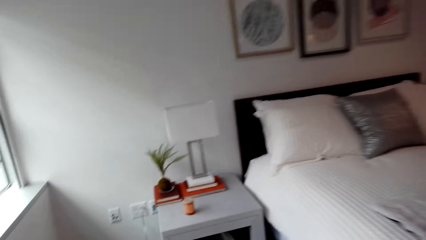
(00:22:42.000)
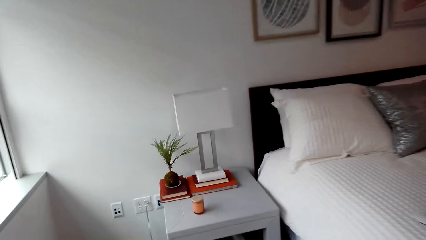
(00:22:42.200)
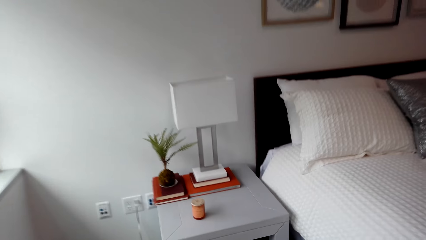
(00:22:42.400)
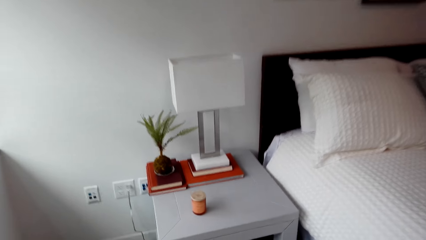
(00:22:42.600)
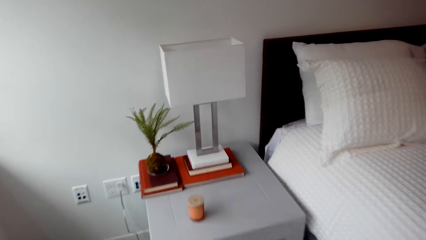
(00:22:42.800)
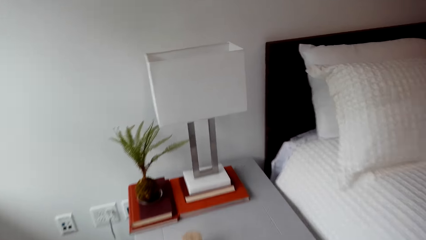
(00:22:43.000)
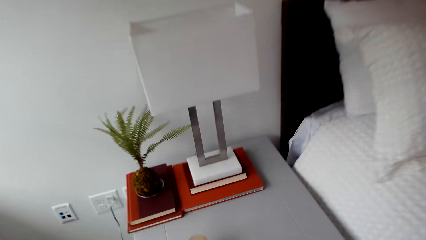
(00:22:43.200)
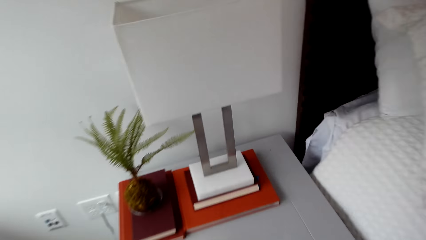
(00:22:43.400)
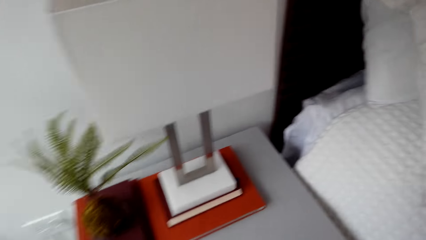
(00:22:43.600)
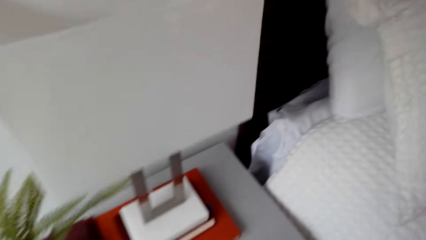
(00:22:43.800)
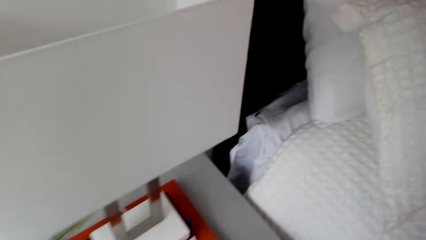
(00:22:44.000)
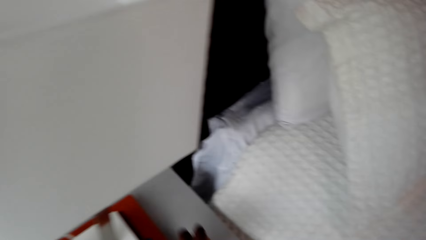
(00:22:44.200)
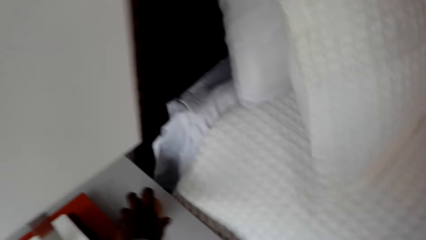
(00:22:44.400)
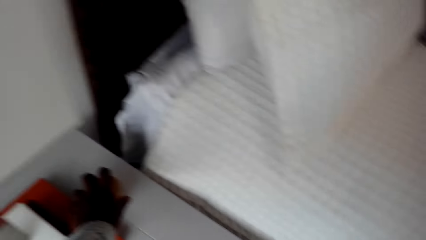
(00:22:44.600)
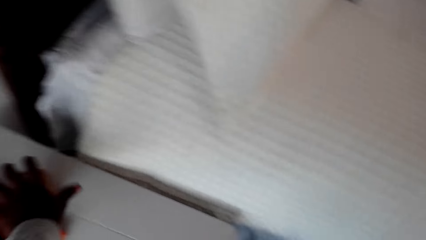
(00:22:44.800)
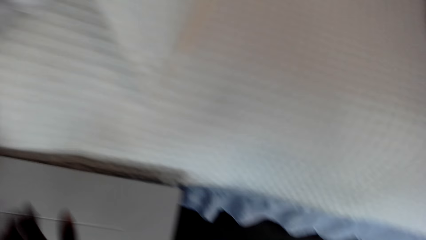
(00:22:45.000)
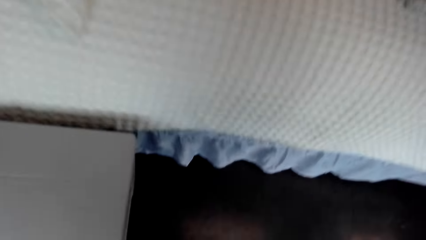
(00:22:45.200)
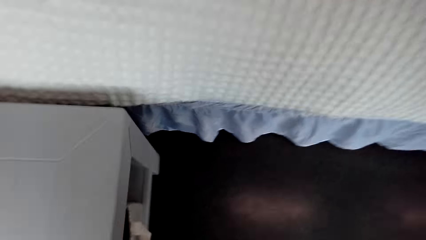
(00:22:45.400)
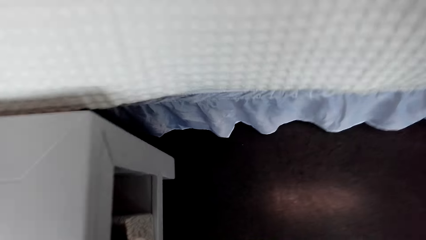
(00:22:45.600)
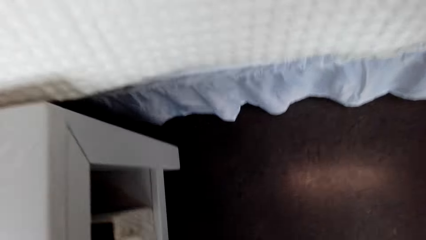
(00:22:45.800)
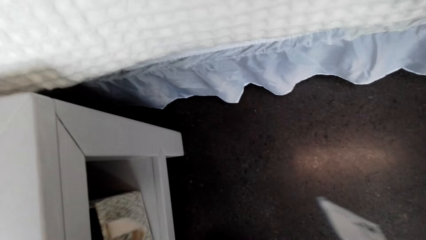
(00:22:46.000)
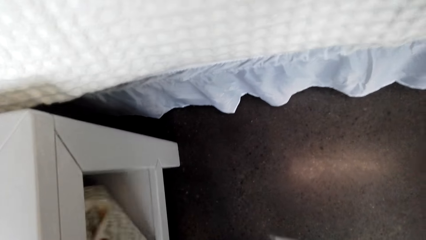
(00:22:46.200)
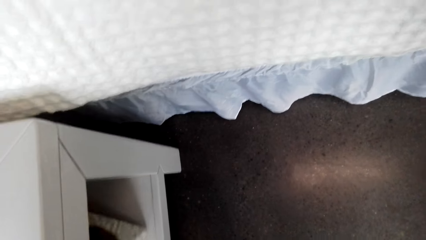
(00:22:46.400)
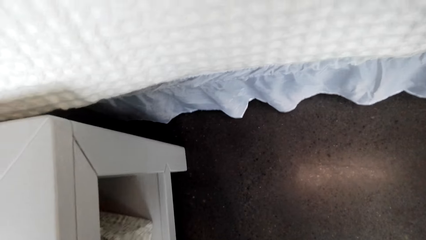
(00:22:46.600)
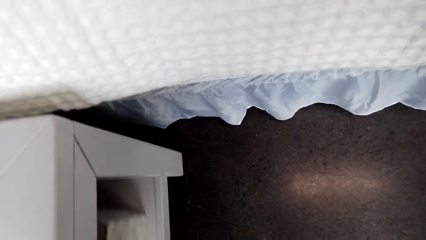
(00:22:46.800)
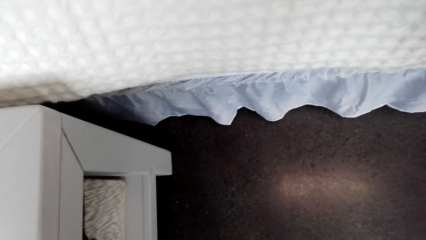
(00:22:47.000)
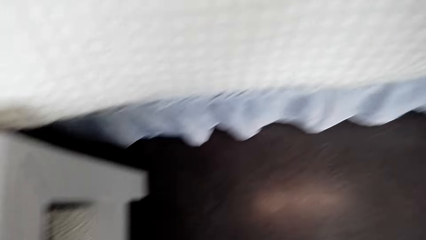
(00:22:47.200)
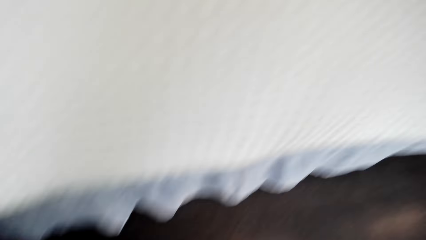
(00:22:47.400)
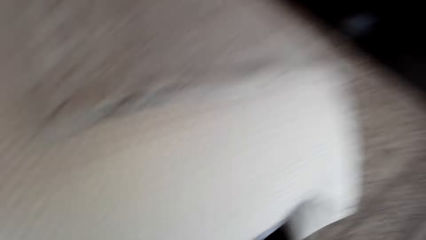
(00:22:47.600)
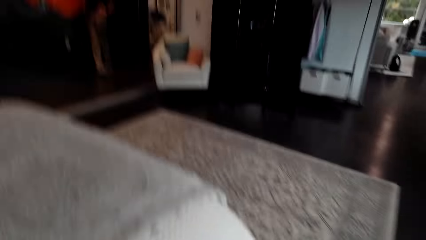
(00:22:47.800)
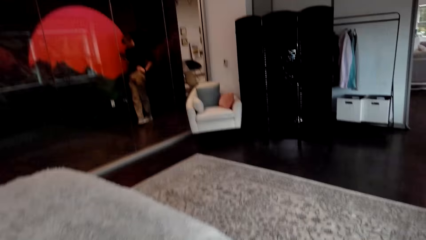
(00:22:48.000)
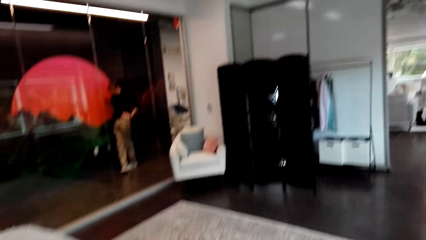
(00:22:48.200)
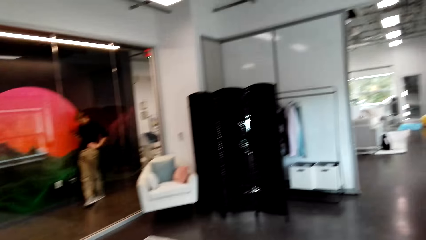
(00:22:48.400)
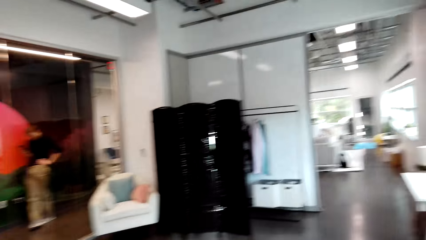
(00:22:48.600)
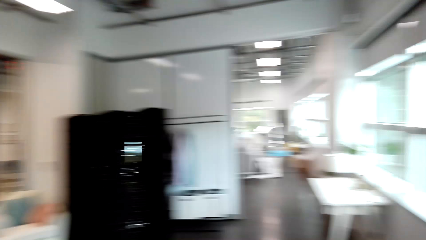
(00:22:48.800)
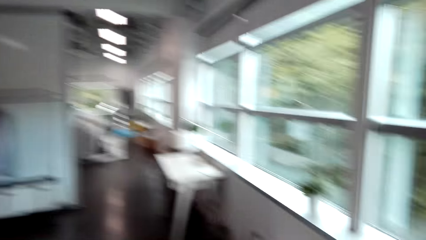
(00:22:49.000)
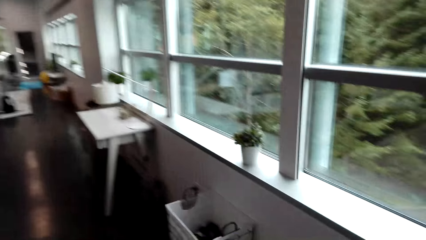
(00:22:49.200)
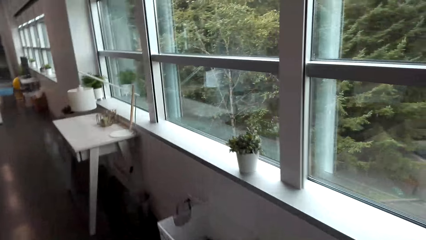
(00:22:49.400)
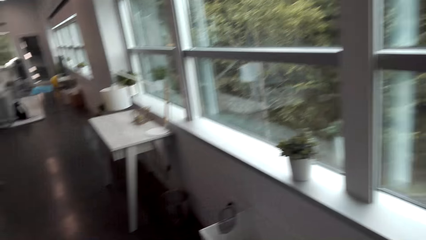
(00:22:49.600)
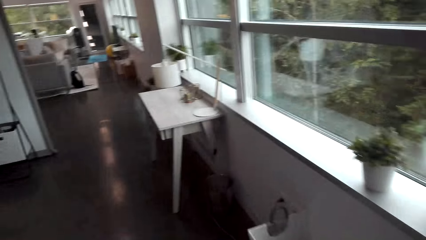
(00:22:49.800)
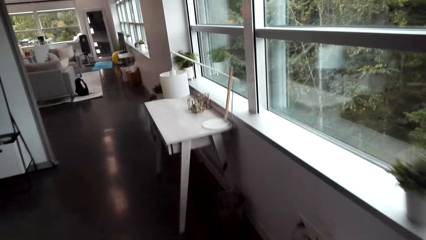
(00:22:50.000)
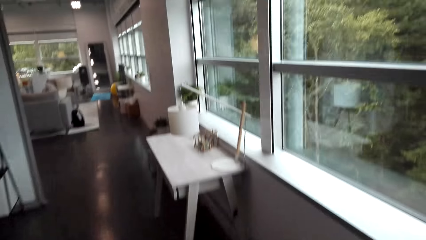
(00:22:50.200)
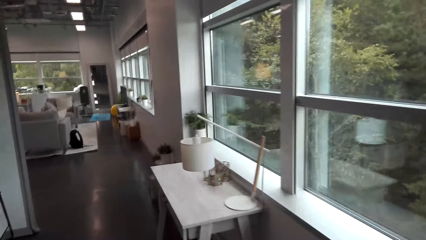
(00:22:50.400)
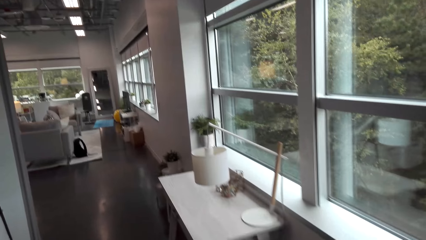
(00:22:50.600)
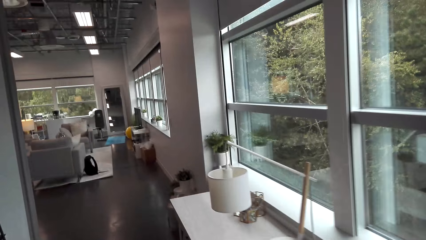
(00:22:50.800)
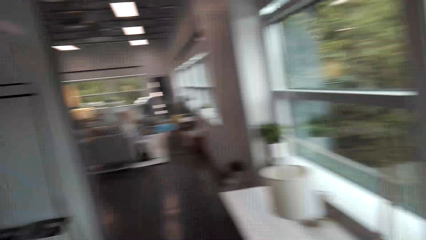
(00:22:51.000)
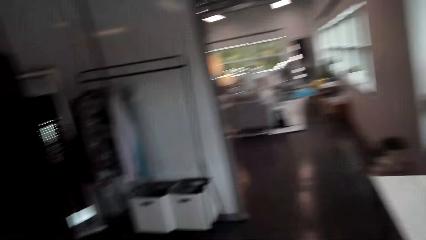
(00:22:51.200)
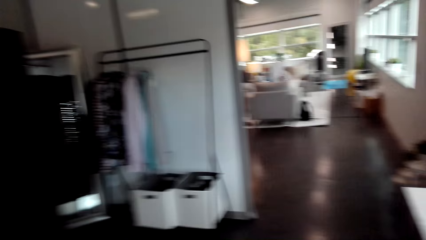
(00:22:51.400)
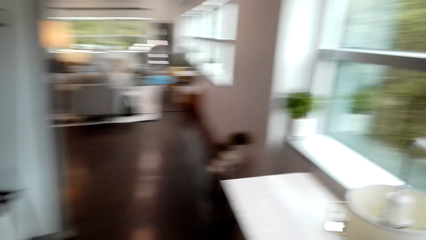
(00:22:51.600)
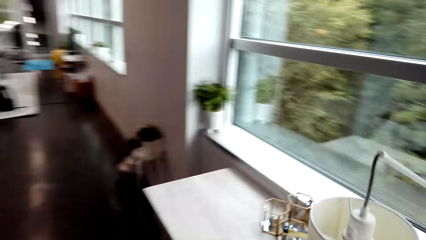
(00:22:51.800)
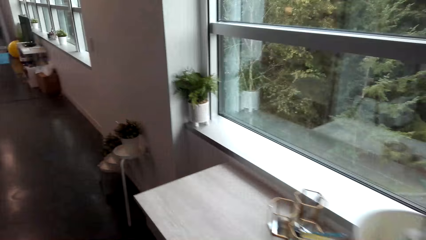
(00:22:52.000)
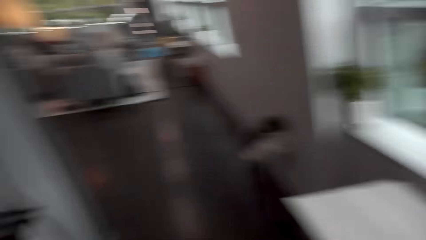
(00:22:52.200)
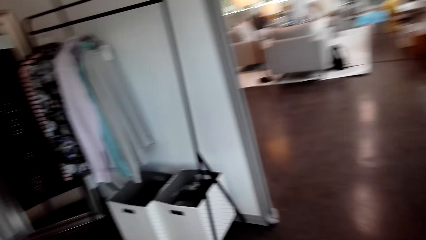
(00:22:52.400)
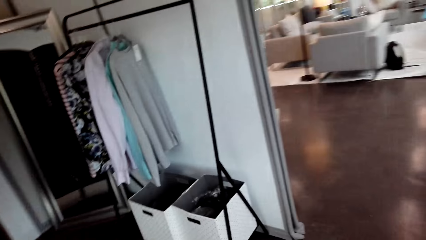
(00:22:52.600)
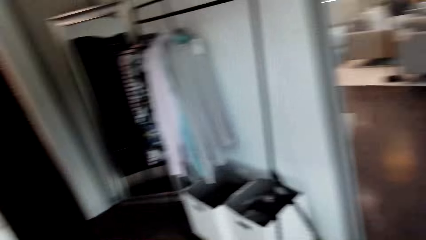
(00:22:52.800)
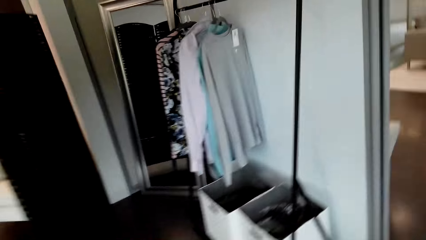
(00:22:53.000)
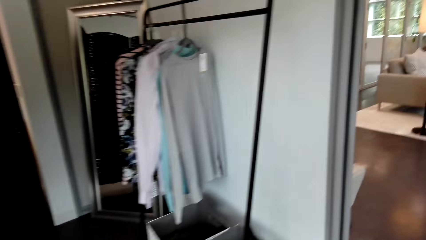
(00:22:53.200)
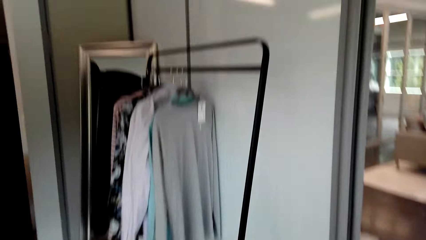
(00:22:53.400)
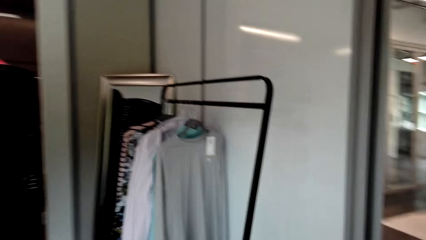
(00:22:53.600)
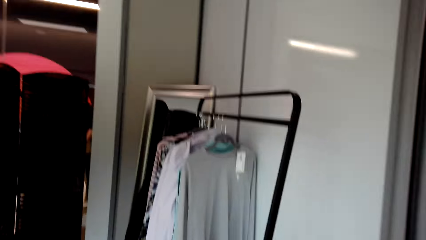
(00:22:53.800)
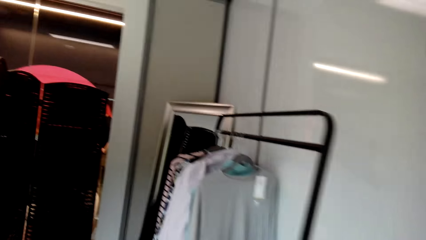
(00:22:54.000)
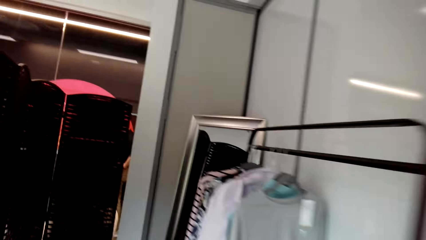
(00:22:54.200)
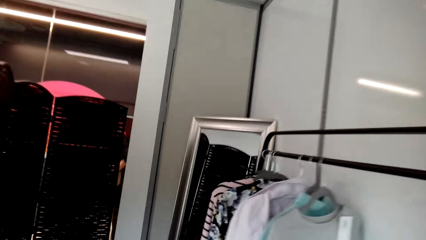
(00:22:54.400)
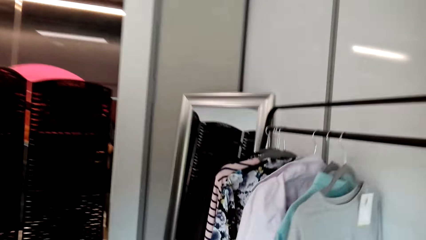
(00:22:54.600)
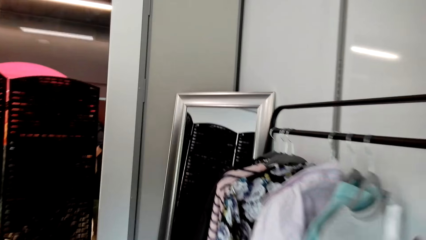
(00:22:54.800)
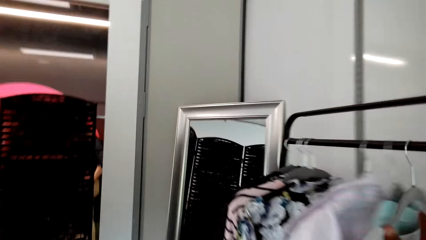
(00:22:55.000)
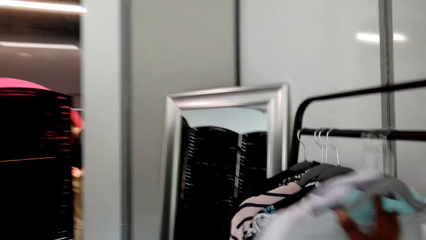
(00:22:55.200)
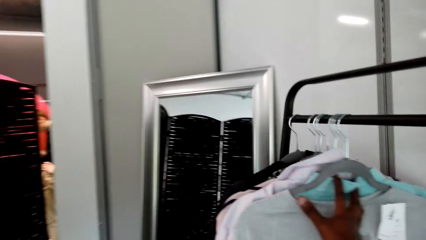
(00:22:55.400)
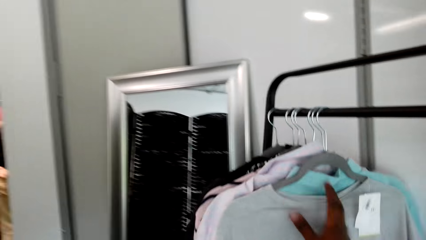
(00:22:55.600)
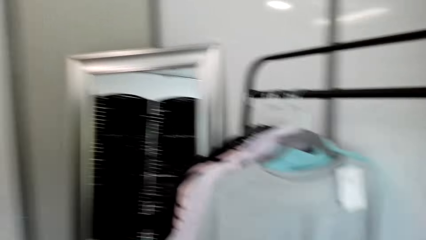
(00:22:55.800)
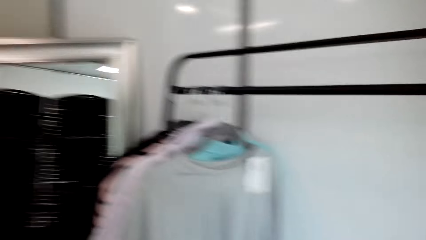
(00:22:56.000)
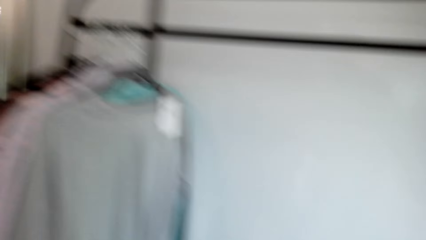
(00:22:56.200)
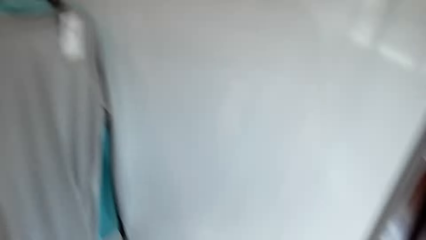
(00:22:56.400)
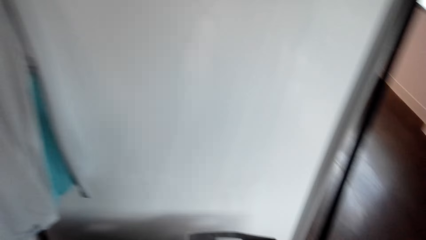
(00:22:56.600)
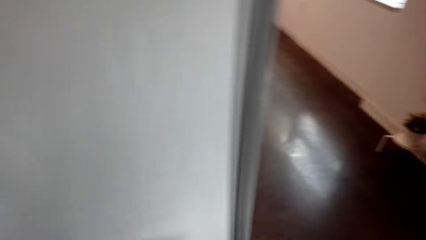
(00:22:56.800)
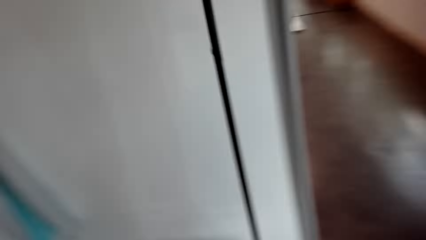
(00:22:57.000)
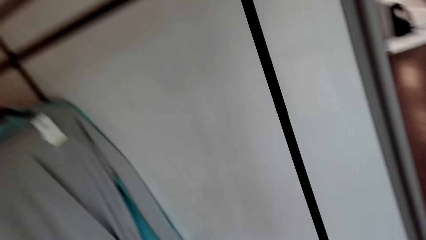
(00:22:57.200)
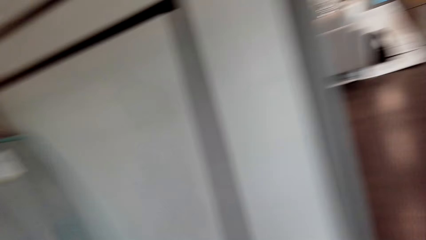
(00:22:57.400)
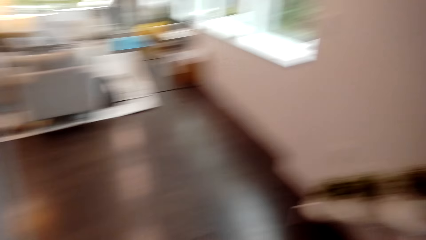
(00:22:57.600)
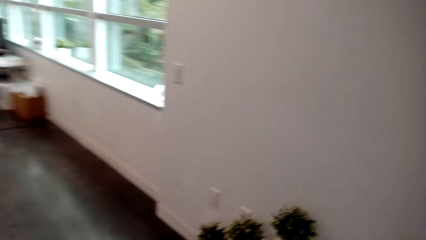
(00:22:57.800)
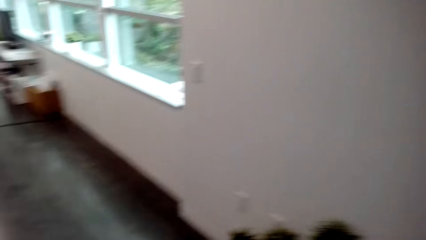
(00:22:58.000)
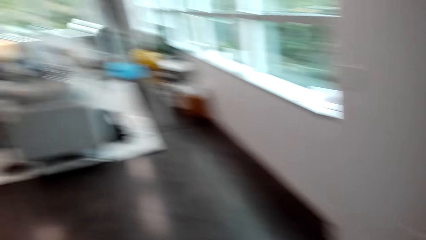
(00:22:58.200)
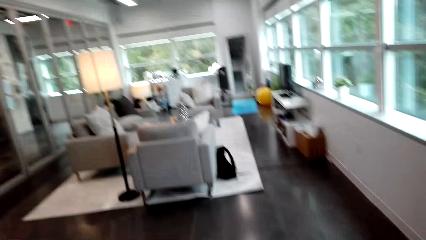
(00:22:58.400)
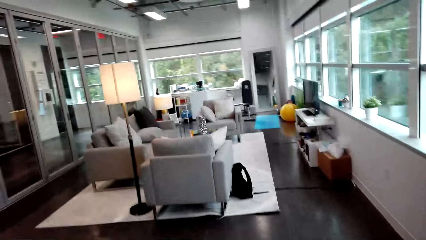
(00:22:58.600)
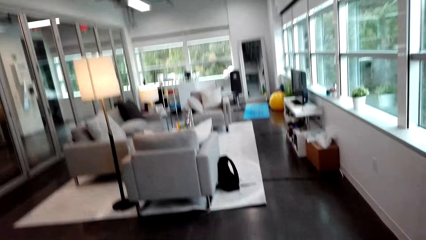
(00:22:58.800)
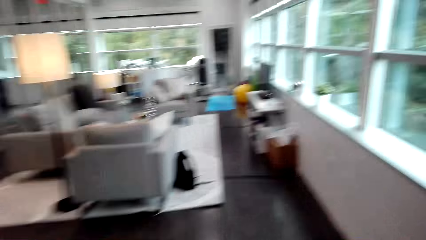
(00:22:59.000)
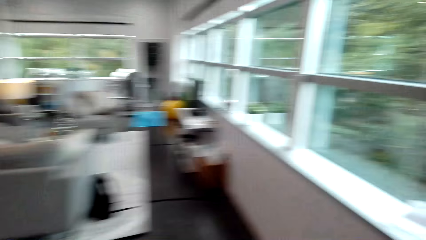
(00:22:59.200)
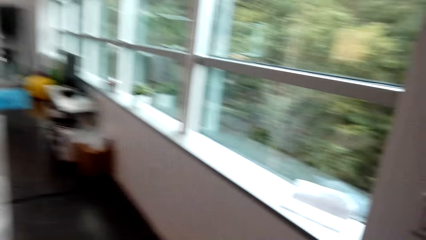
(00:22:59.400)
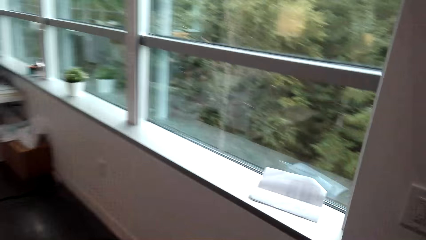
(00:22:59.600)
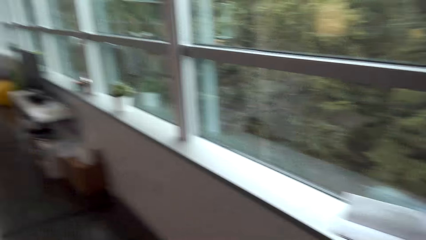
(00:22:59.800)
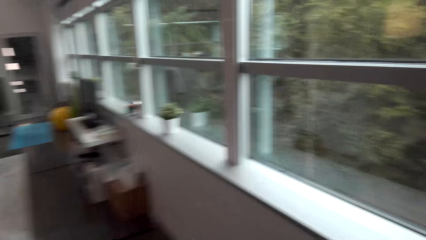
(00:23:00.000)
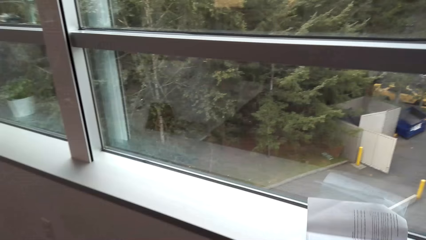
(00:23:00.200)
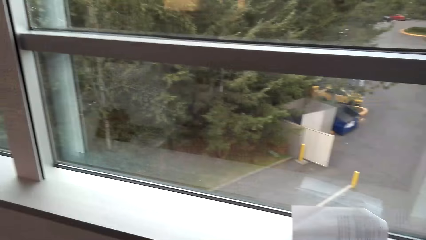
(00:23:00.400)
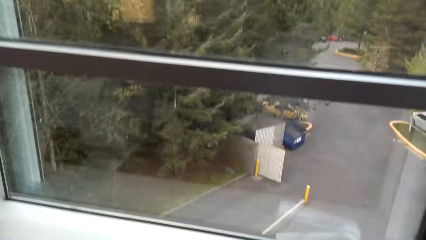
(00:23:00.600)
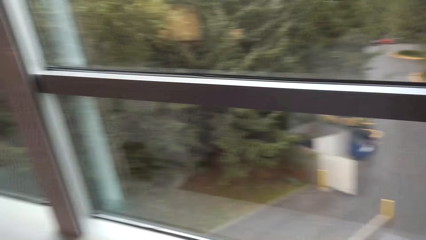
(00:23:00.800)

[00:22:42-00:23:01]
The camera wearer puts a jar on the side table. They move the box and walk around the room. They slide clothes in a hanger closet. They move the cloth. They walk around the room.
